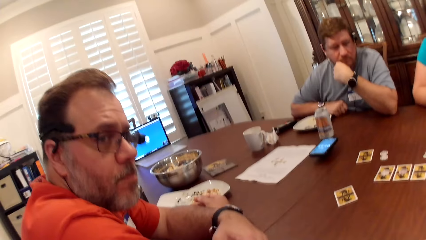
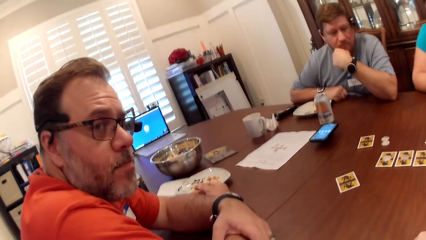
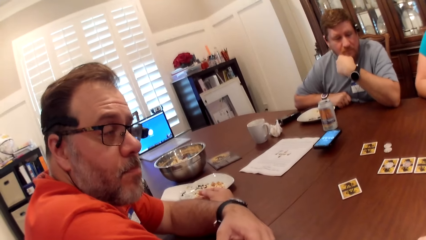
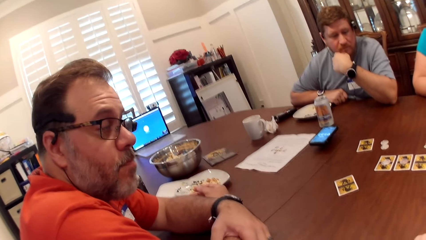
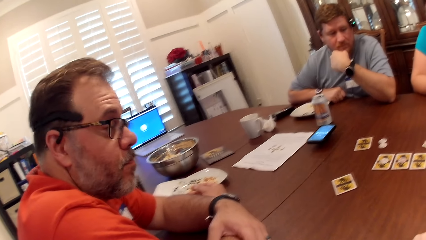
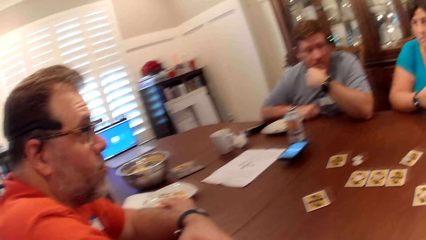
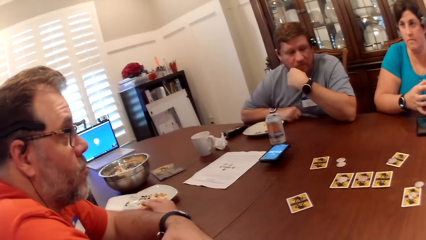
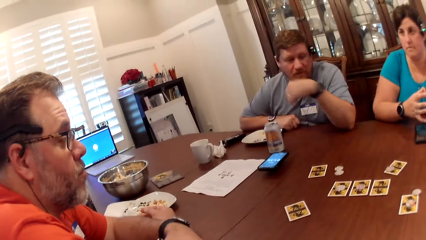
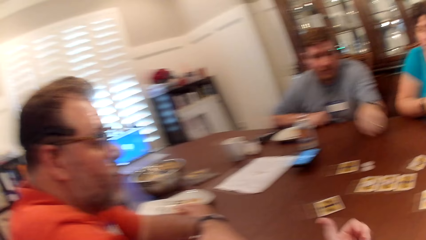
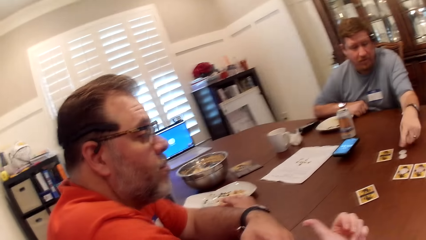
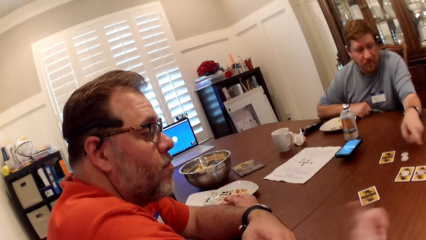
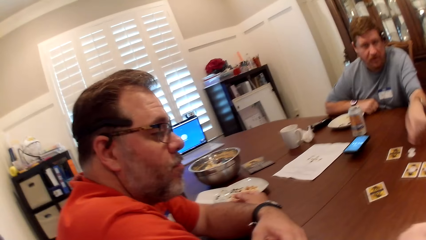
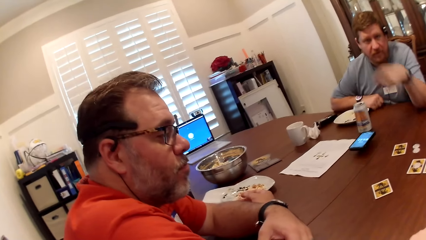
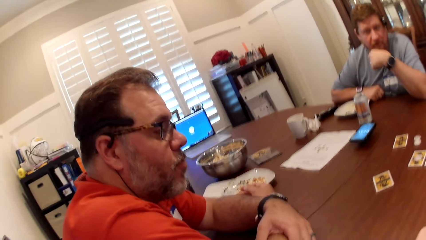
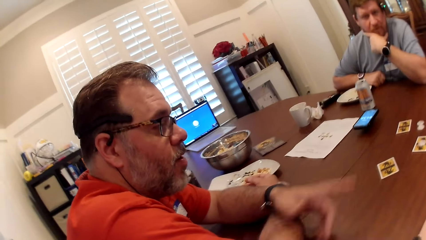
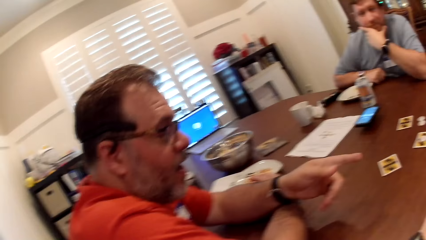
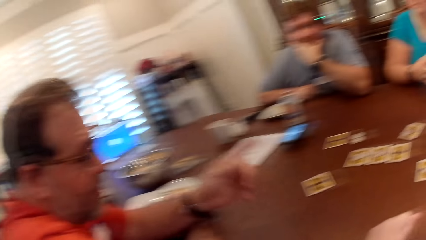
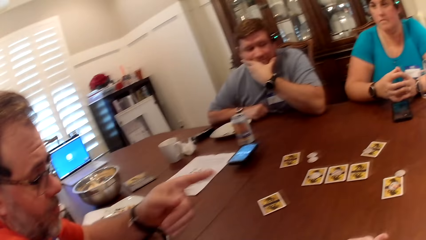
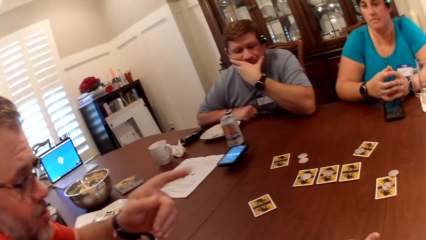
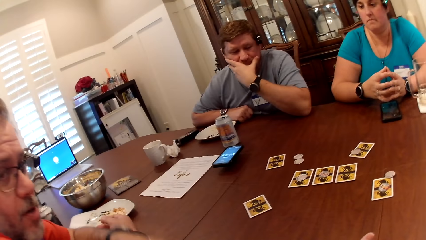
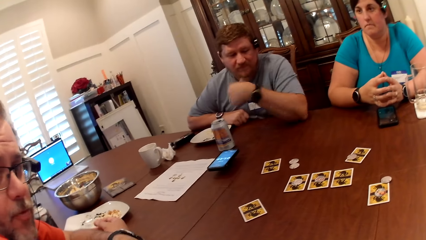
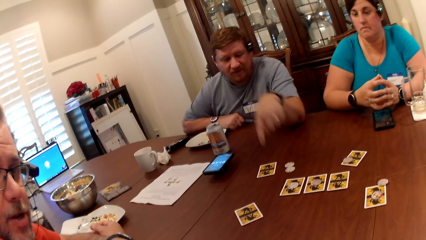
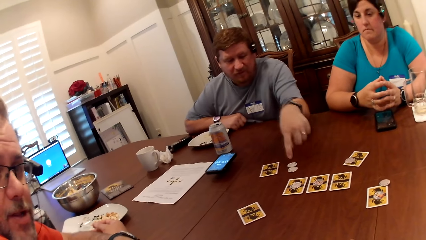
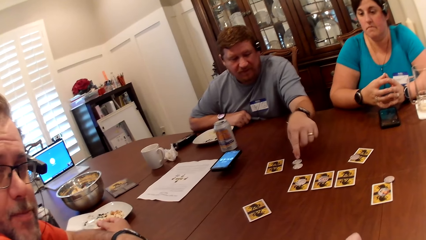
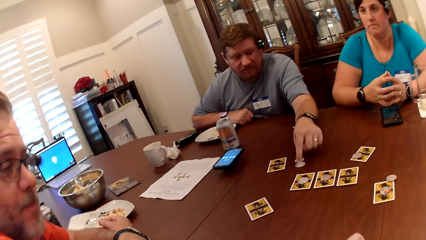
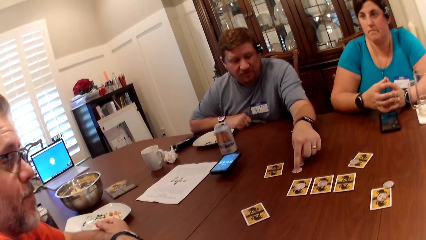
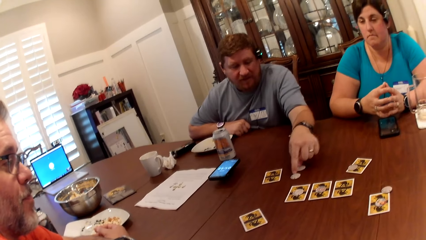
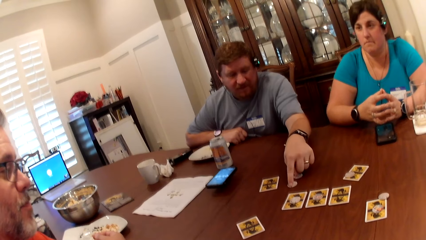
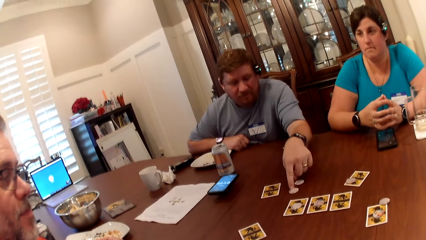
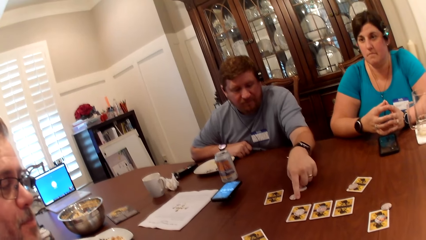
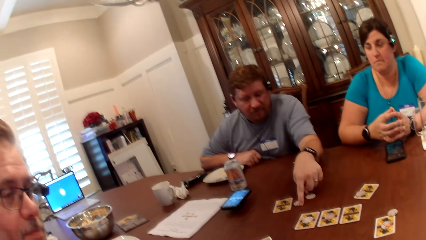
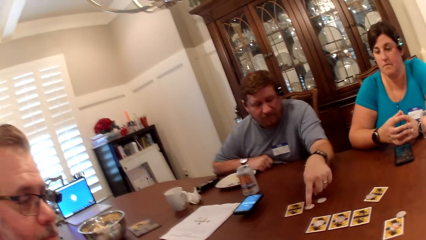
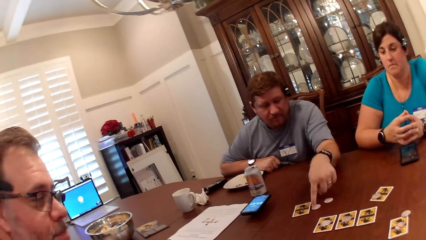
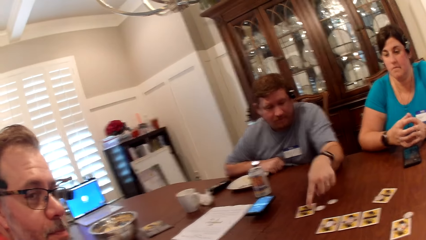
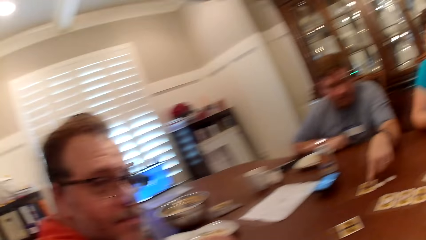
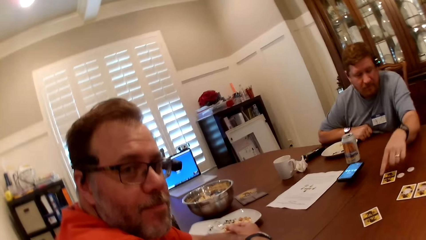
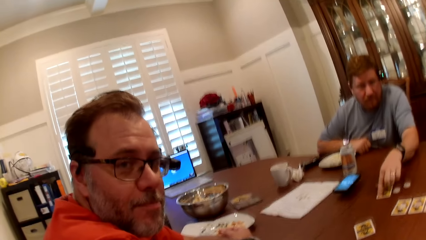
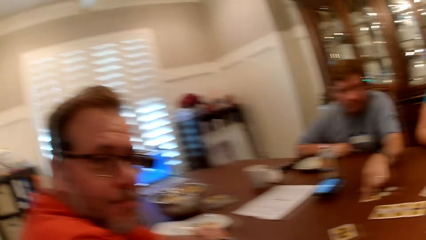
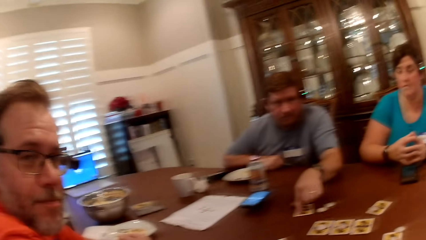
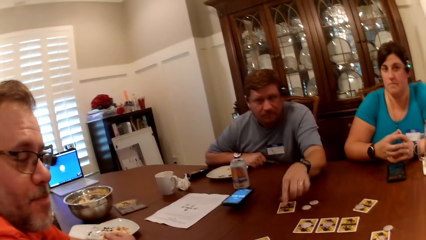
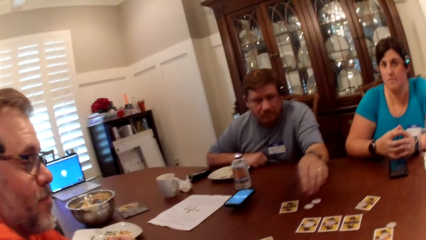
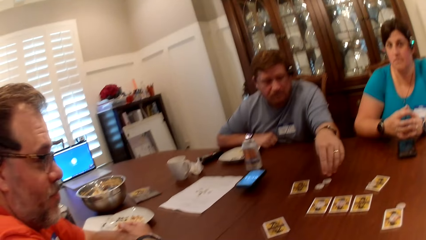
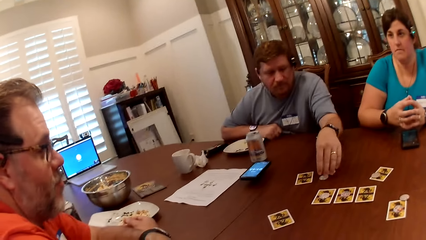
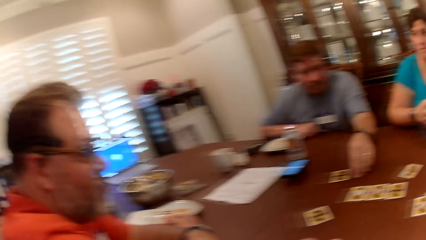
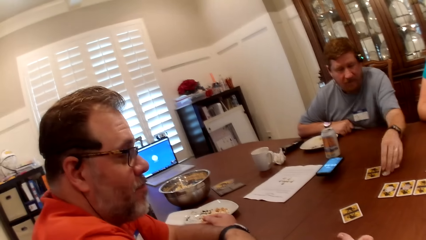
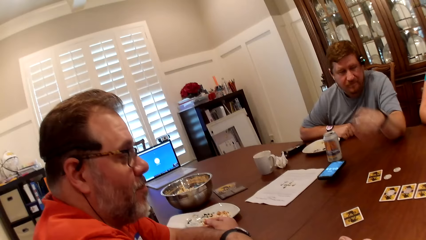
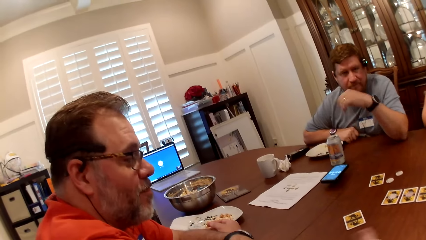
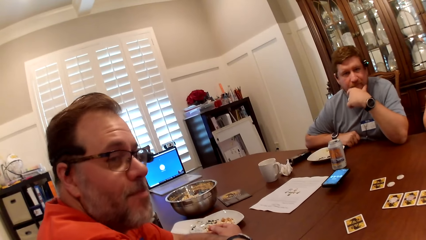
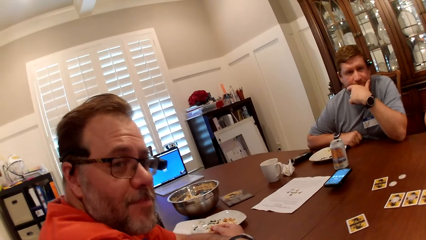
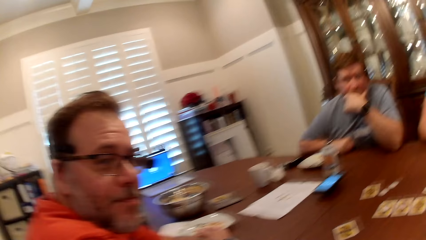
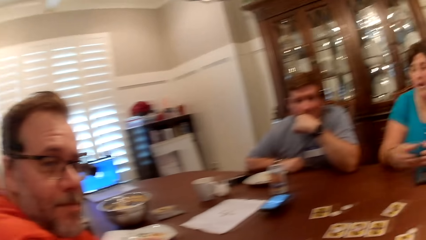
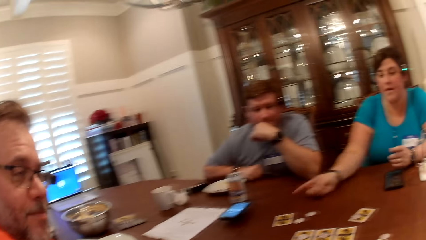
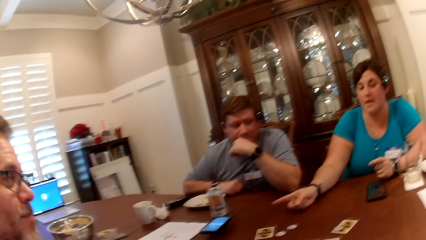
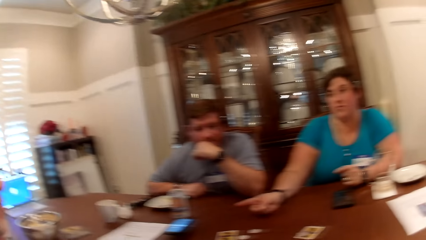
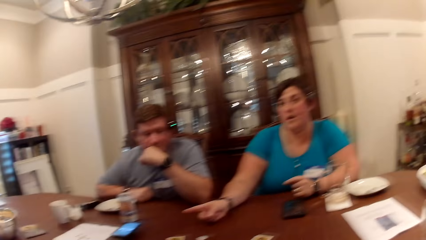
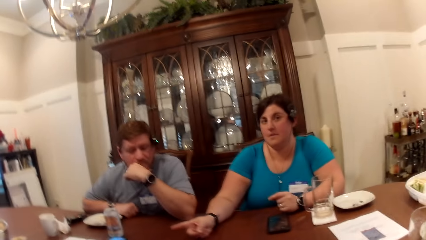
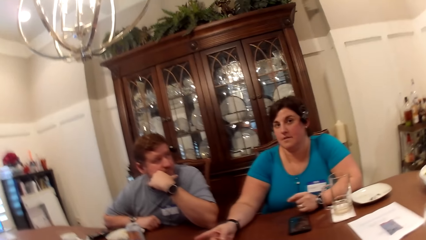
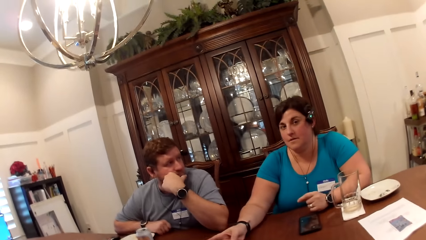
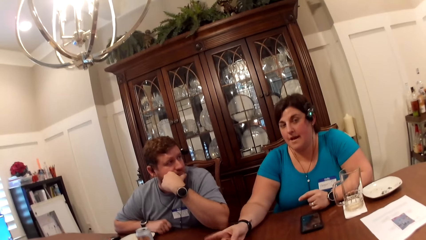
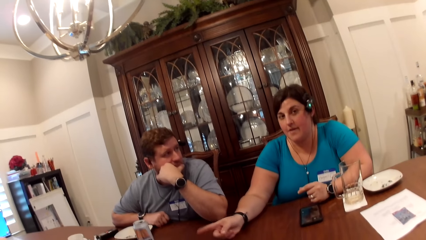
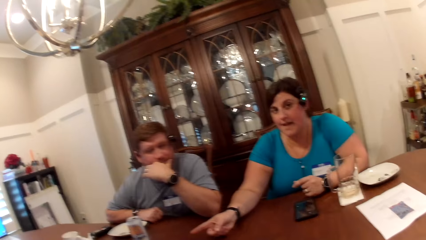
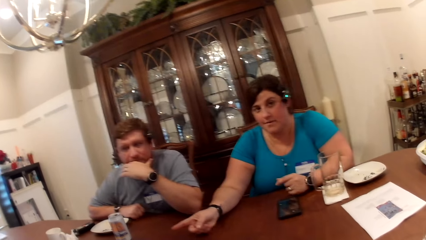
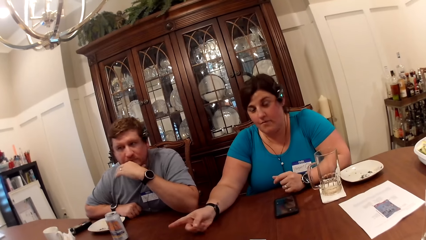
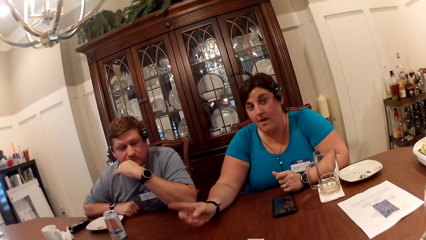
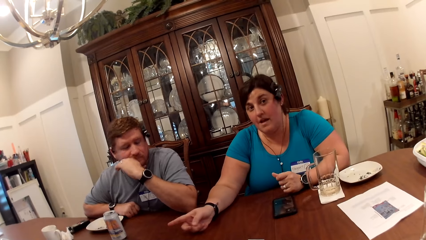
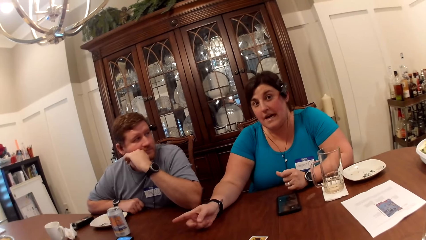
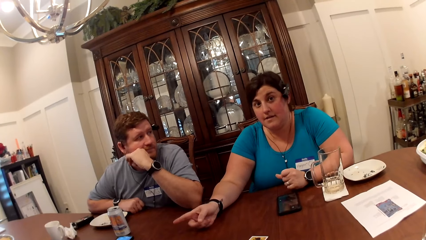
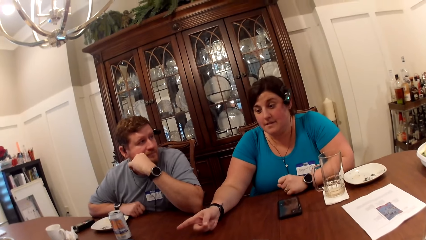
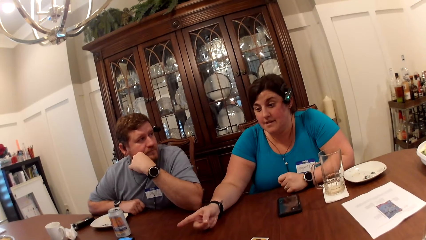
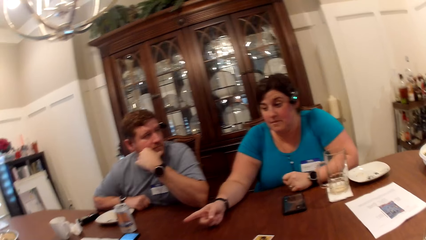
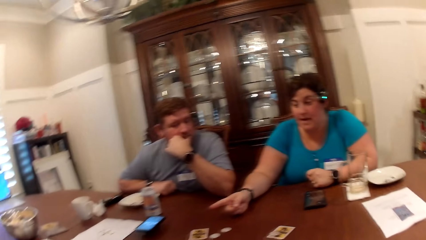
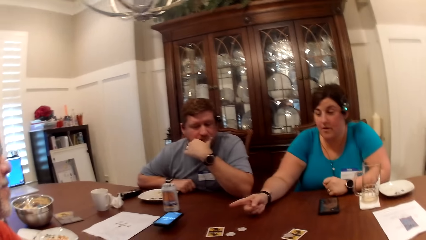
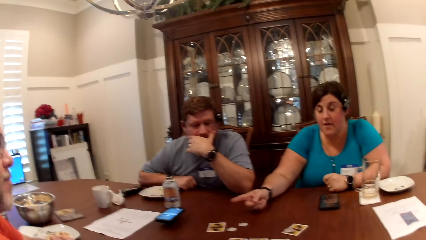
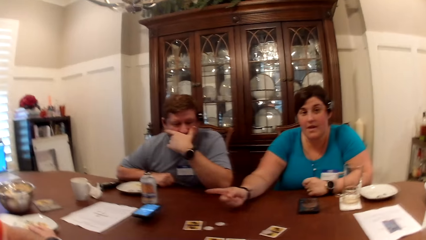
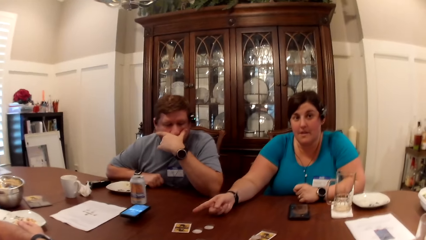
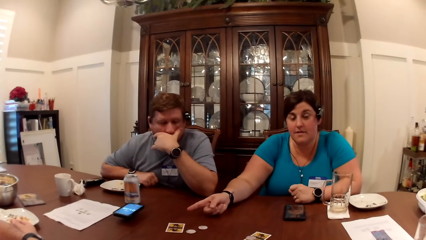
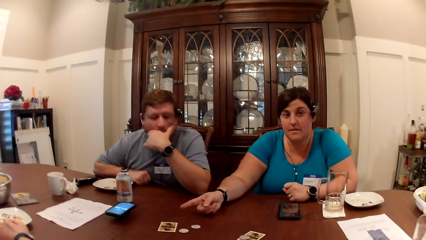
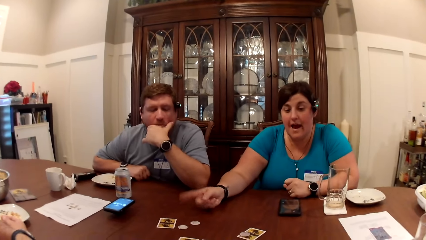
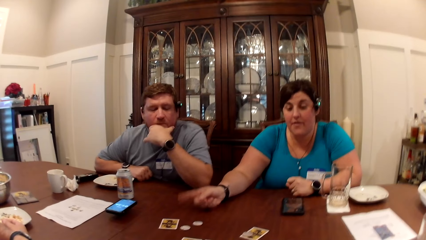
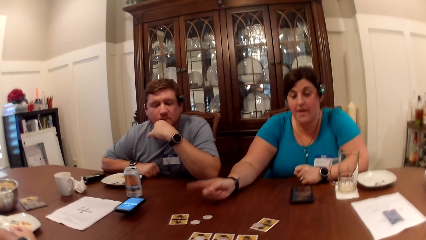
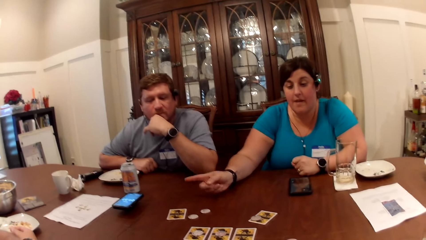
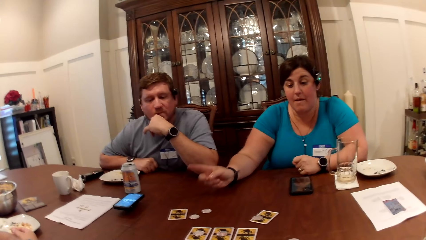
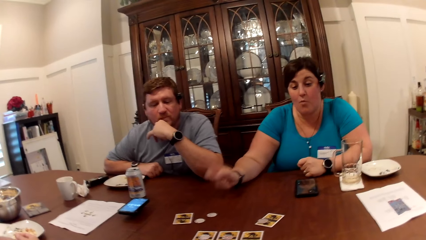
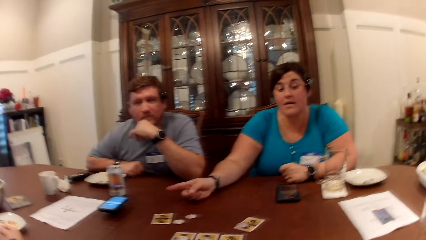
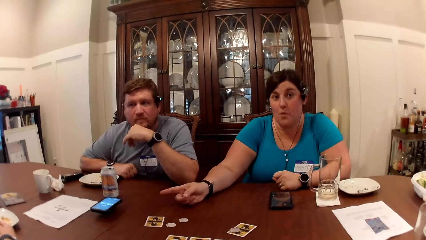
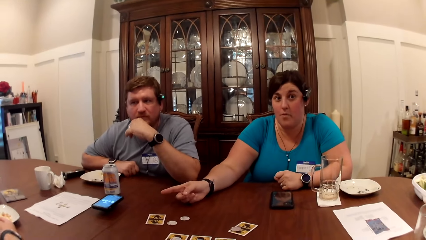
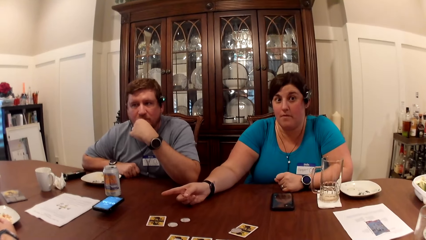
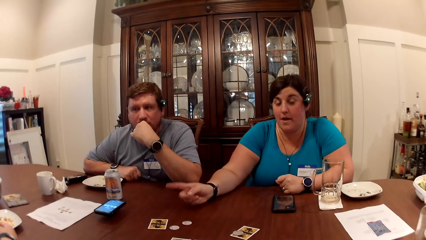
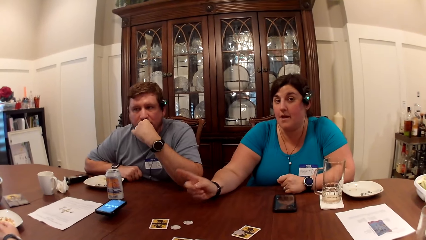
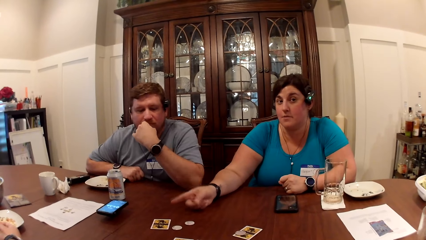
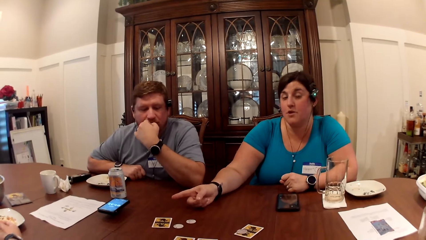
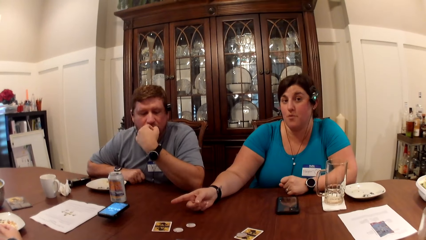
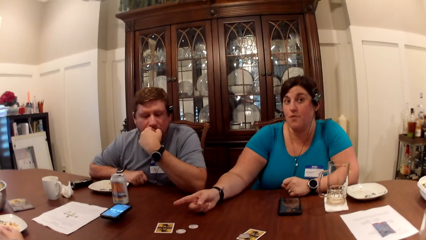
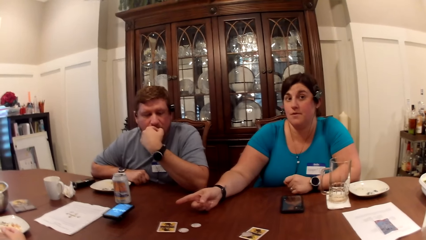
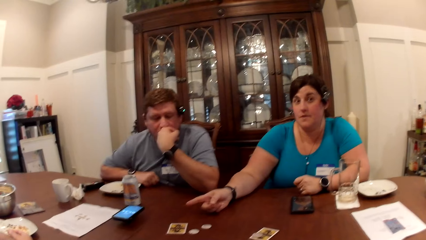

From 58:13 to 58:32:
A man nods his head. Another man points at the cards on the table with his left hand. The other man converses with the camera wearer. The first man converses with the camera wearer. The other man converses with the camera wearer, points at the chips on the table with his left hand, moves the chip on the table with his left hand and moves the card on the table with his left hand. The camera wearer converses with the first man and the other man. The other man nods his head. A woman converses with the camera wearer, the first man and the other man. The woman points at the first man. The woman points on the table.
